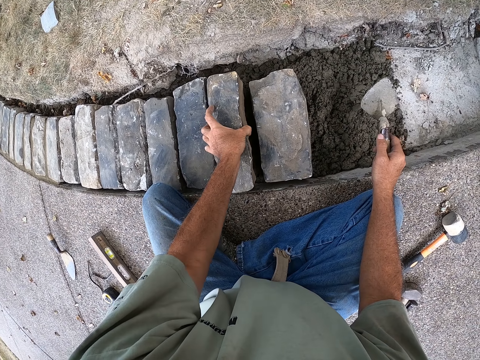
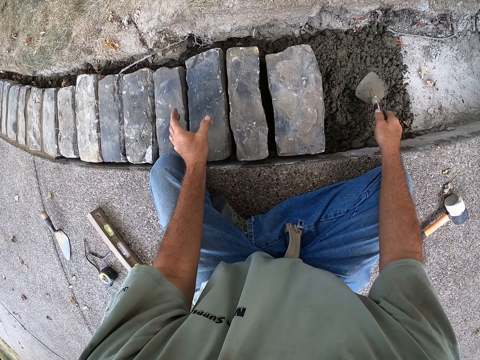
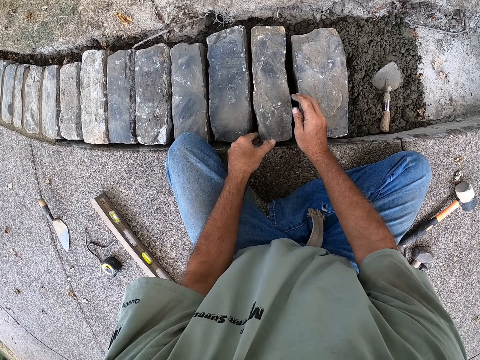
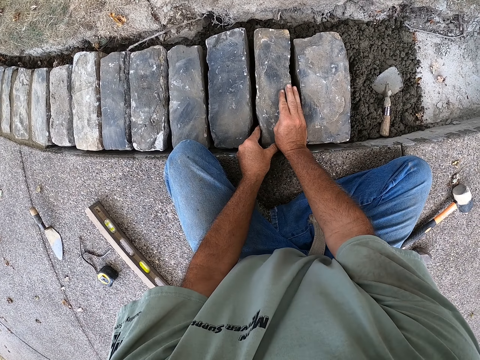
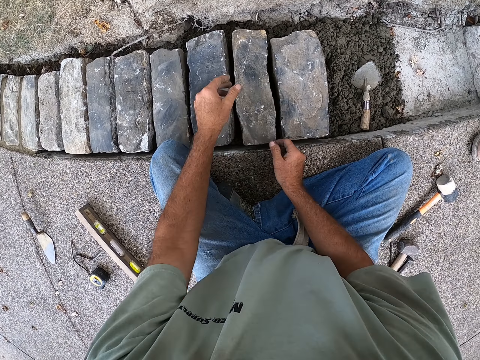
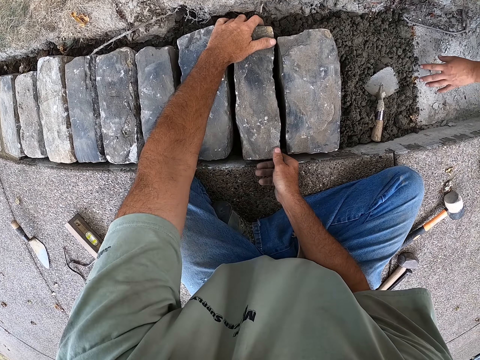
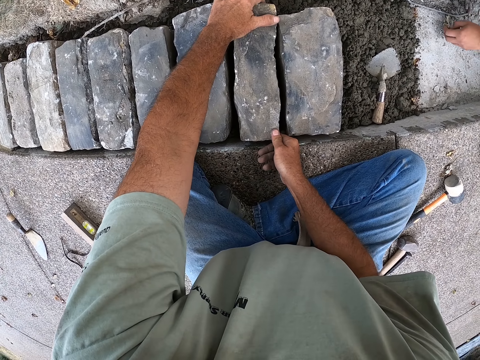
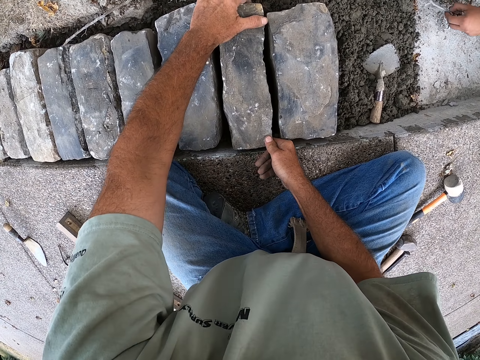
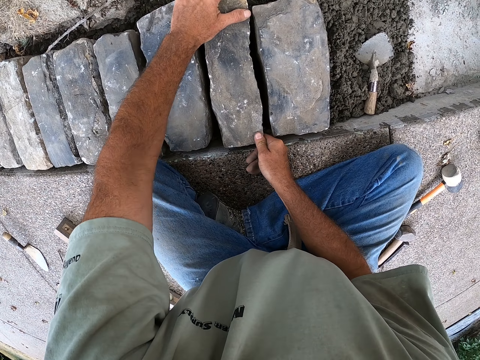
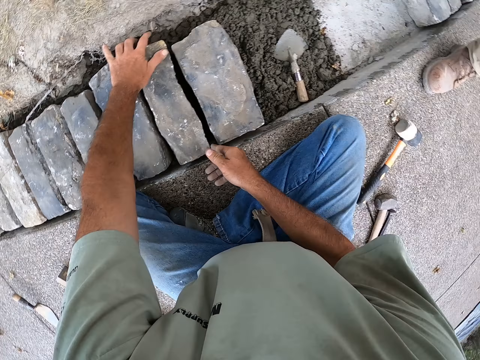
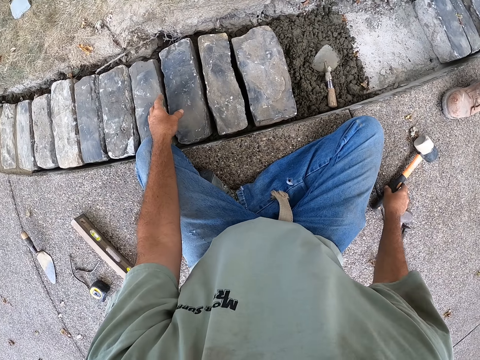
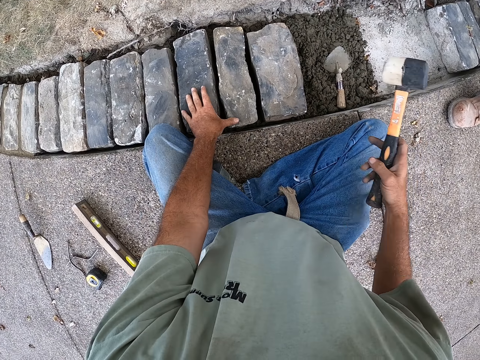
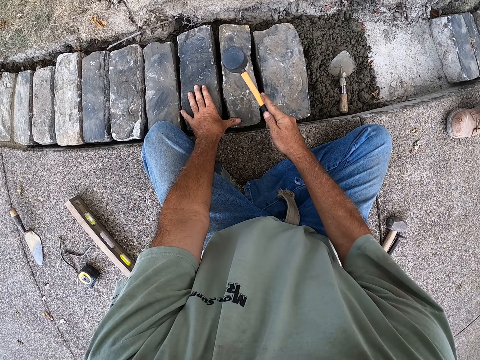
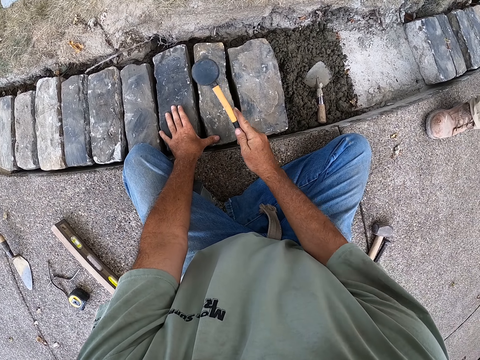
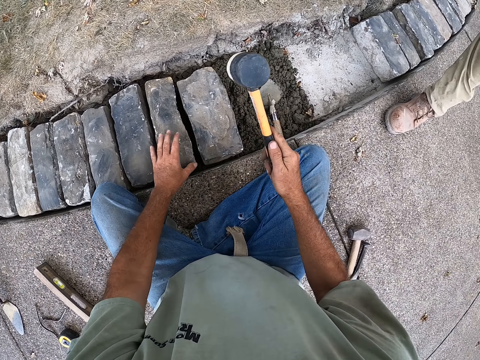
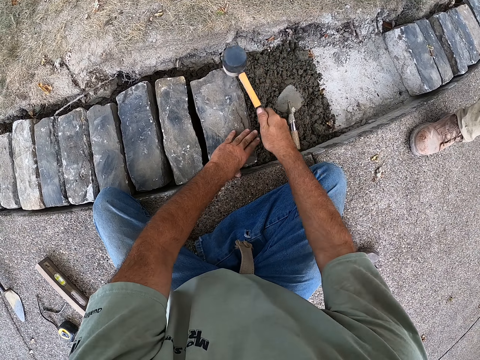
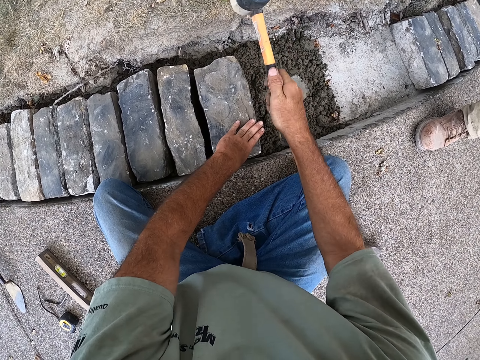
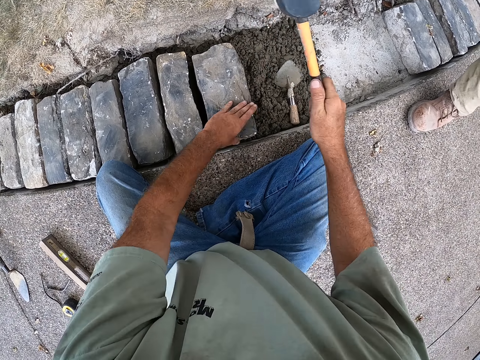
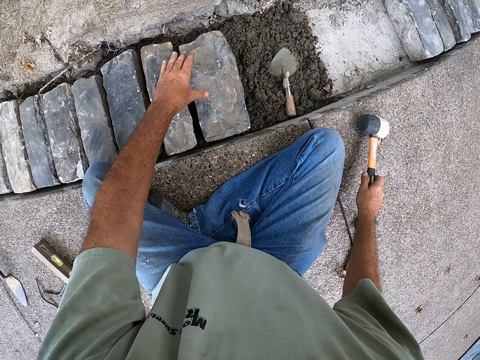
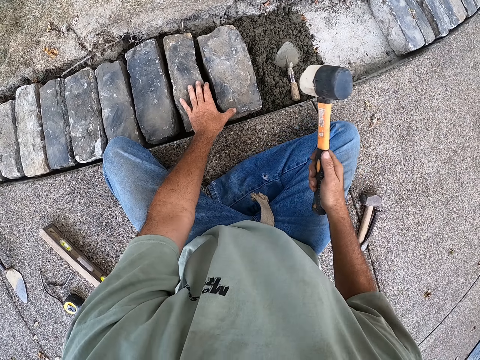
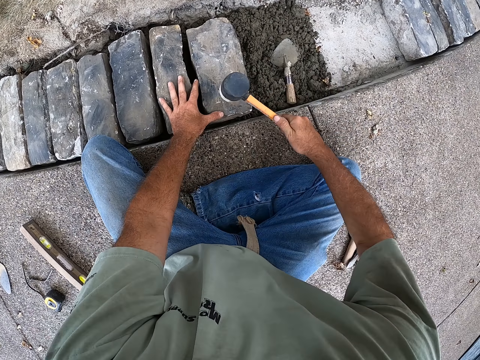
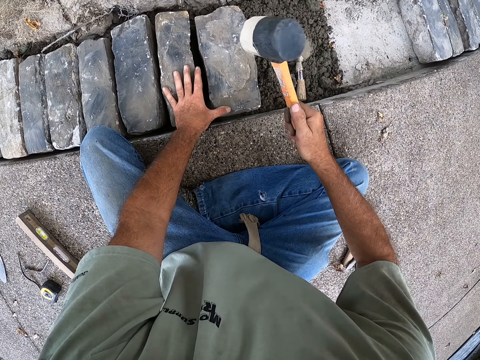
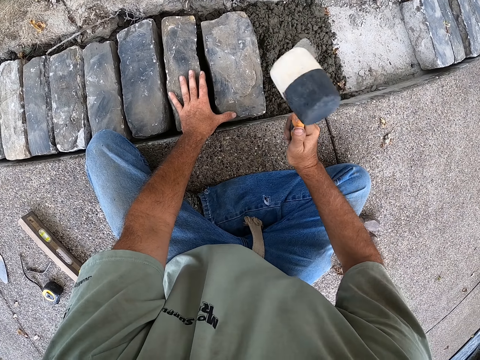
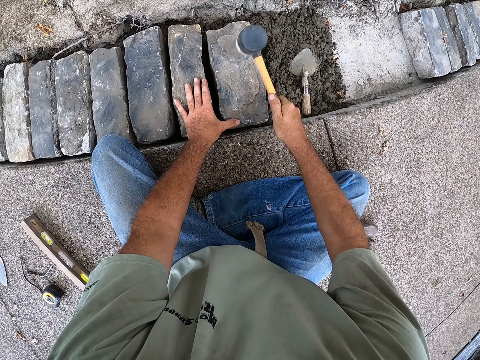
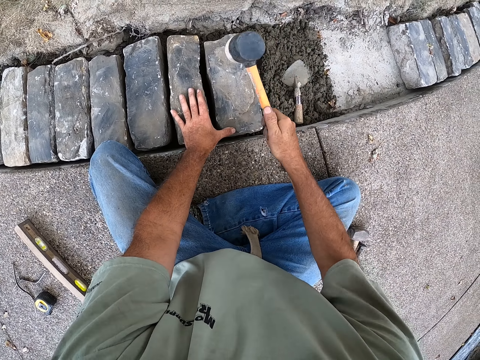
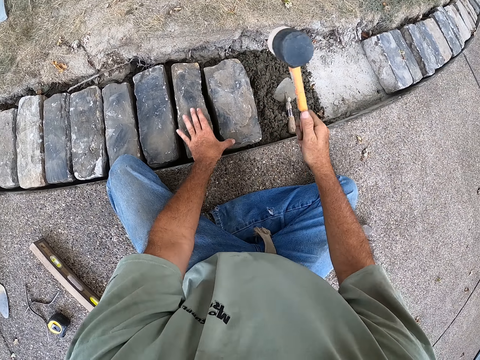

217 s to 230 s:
The camera wearer puts the brick back to the sand. They put the trowel on the sand. They fix the brick with their hands. They pick up the hammer. They hit the brick with the hammer. They hold the hammer. They hit the brick with the hammer again.

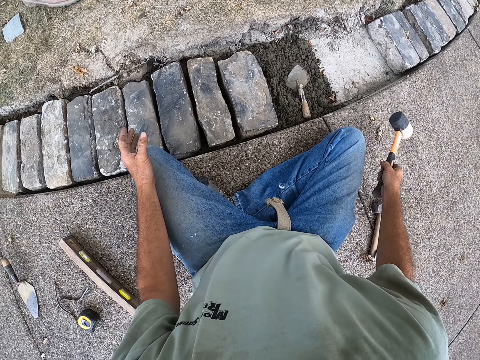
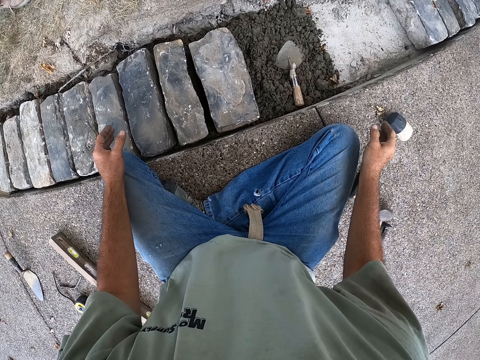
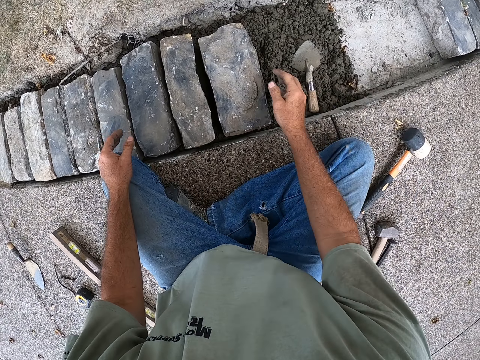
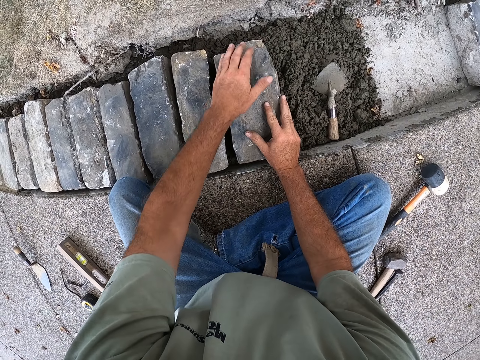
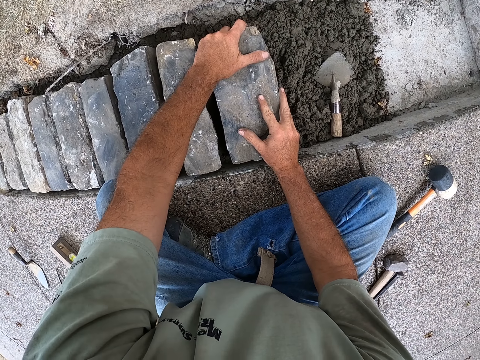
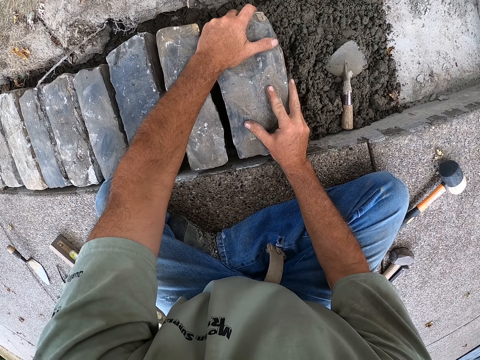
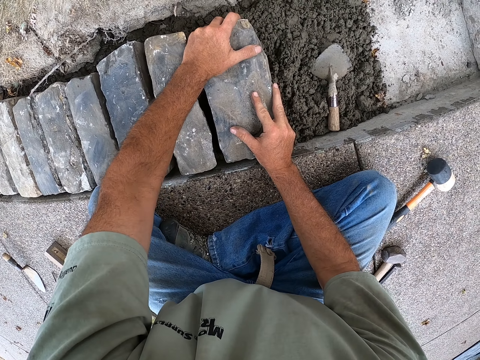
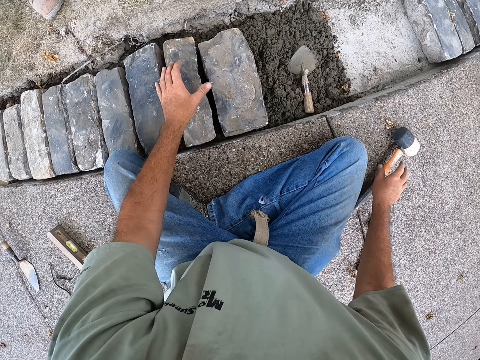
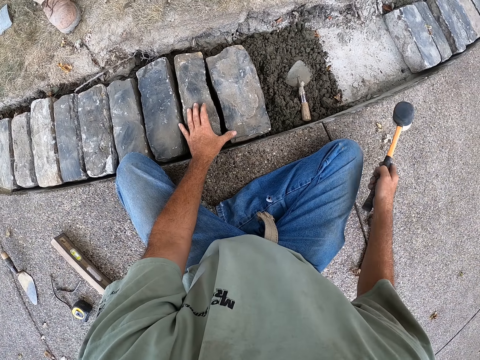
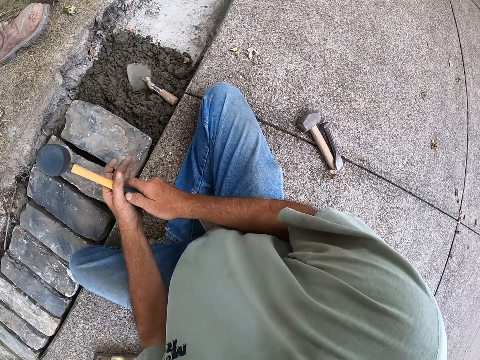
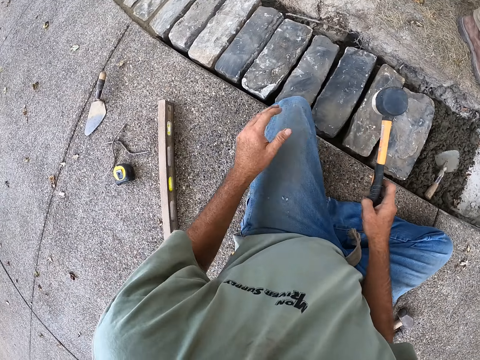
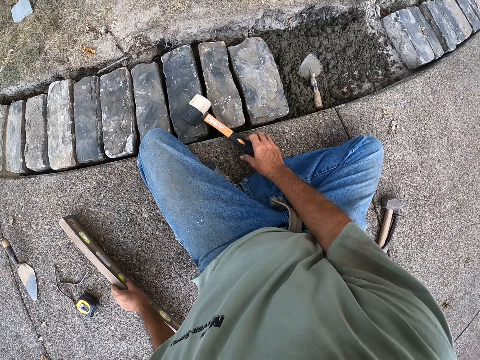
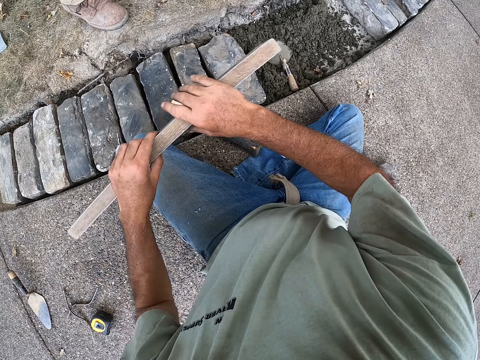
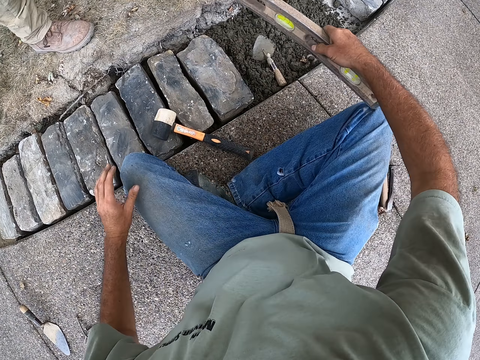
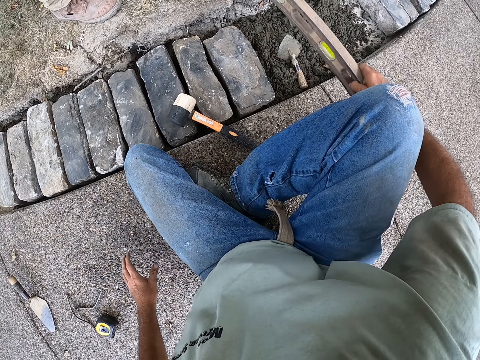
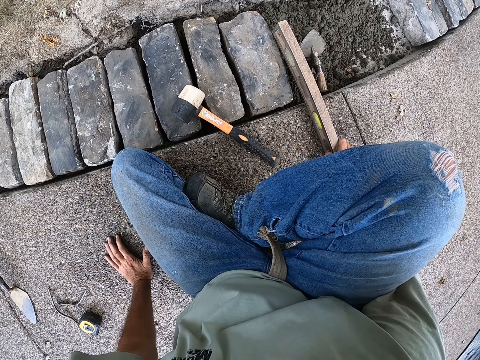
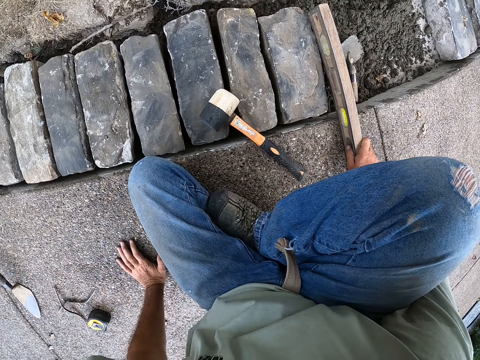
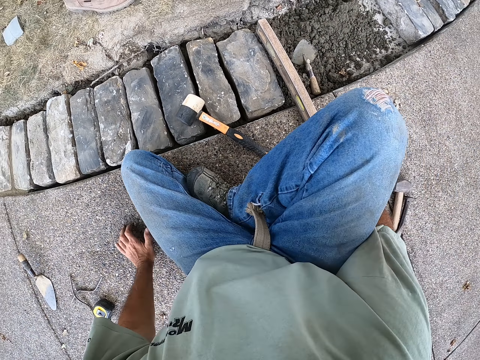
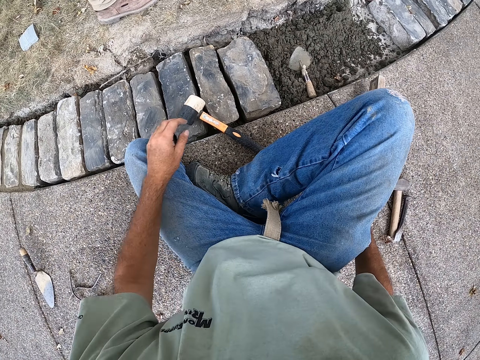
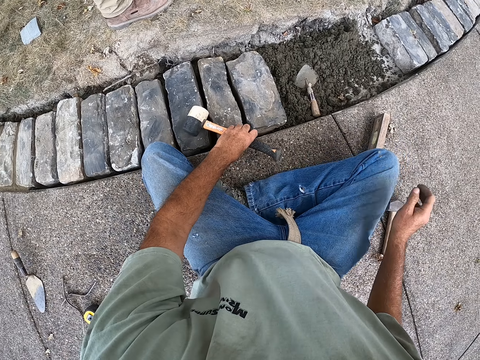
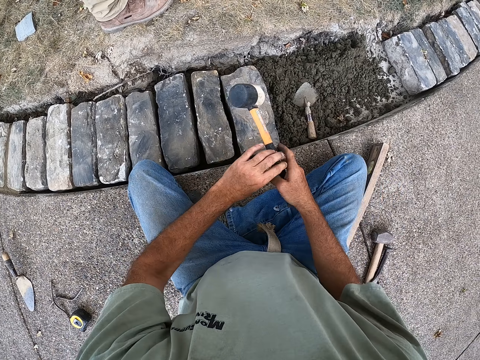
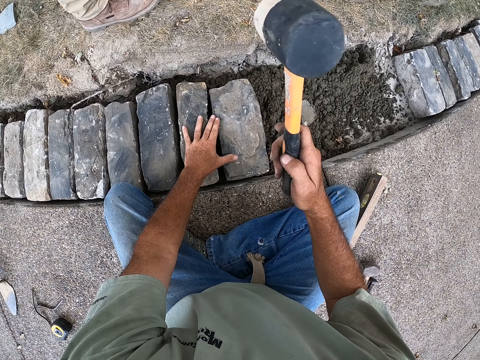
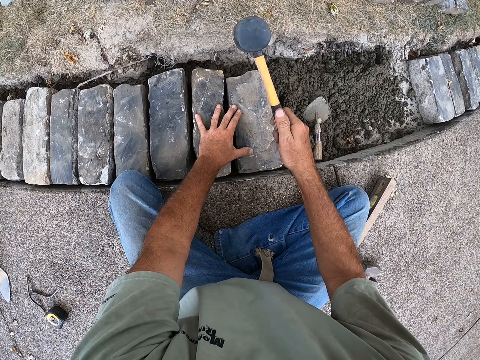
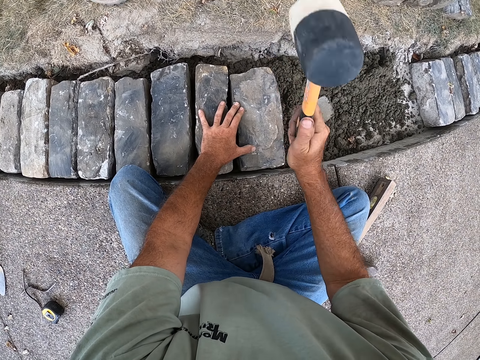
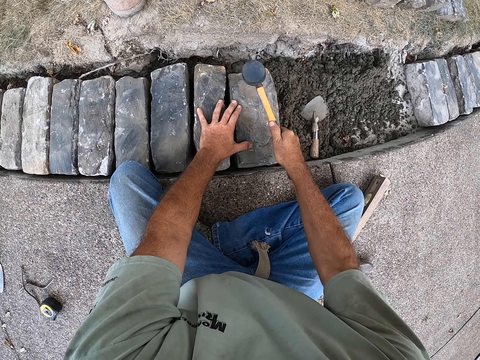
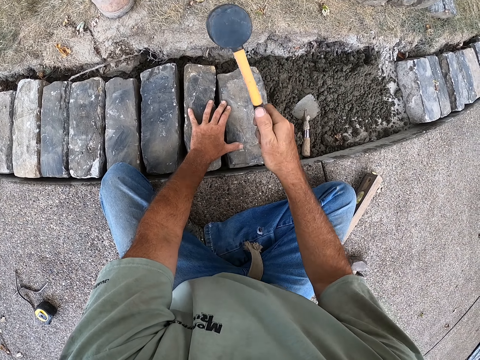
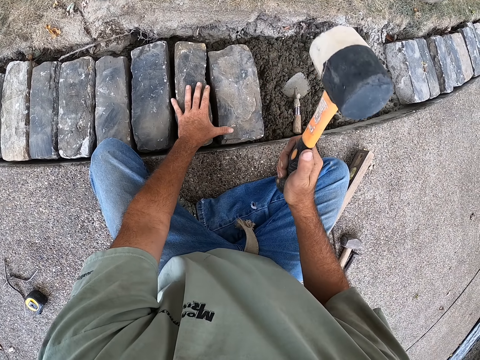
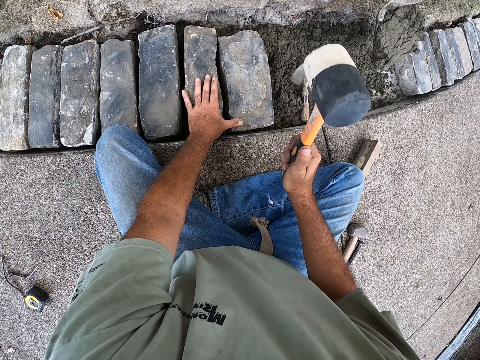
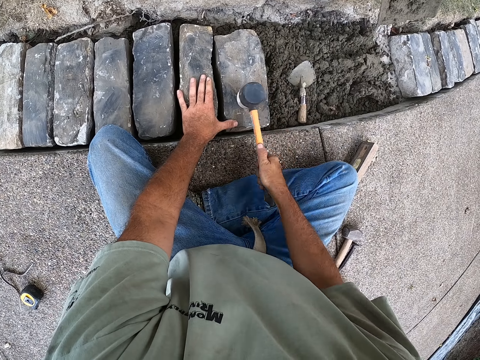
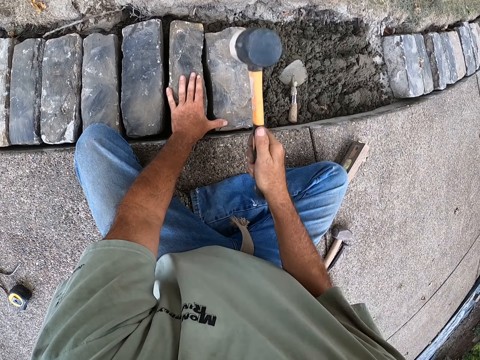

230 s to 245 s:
The camera wearer puts the hammer down. They fix the brick. They pick up the hammer, hold the hammer, and put the hammer down. They hold the I beam level. They level the brick with the spirit level. They put the I beam level down. They hold the hammer. They hit the brick with the sledge.
